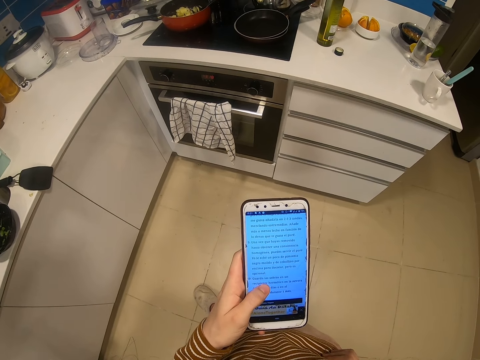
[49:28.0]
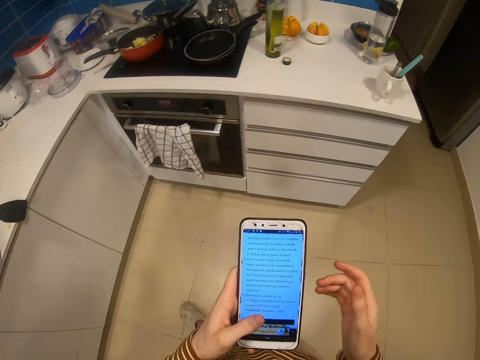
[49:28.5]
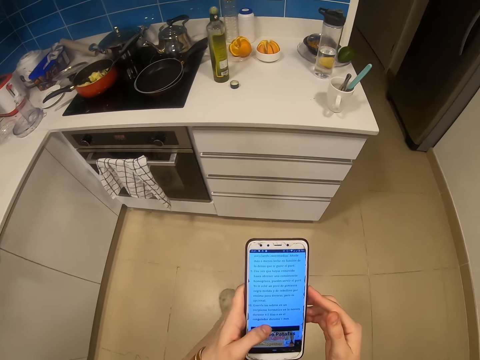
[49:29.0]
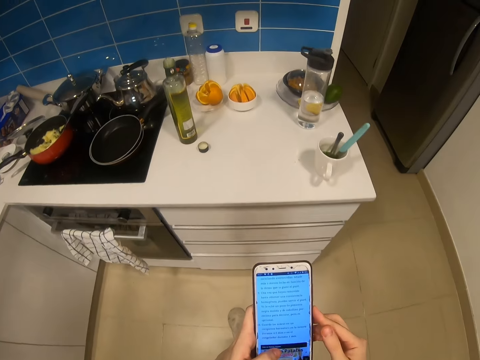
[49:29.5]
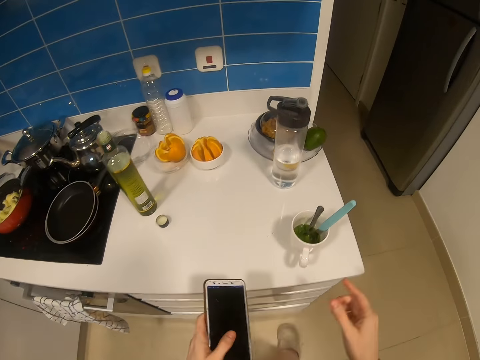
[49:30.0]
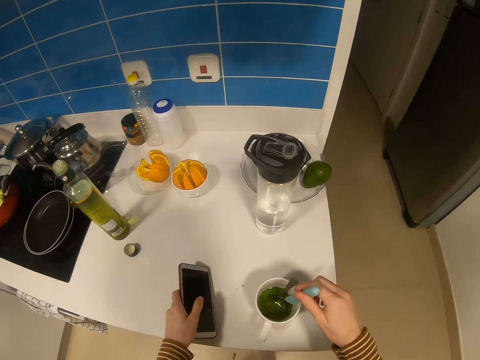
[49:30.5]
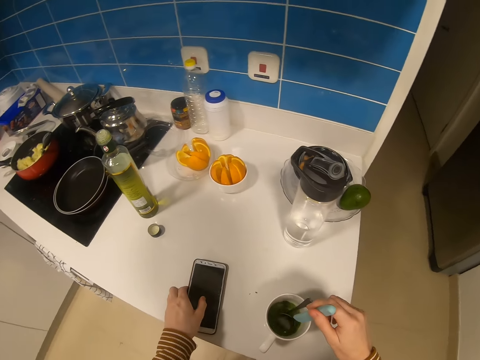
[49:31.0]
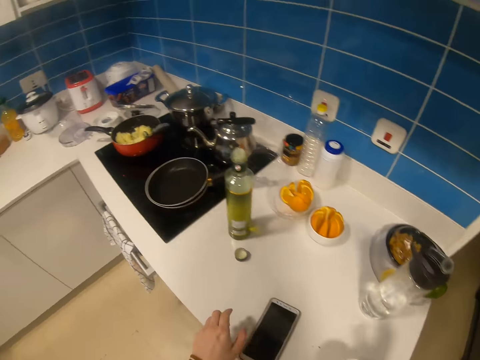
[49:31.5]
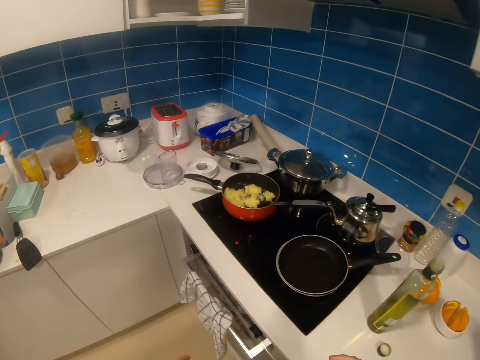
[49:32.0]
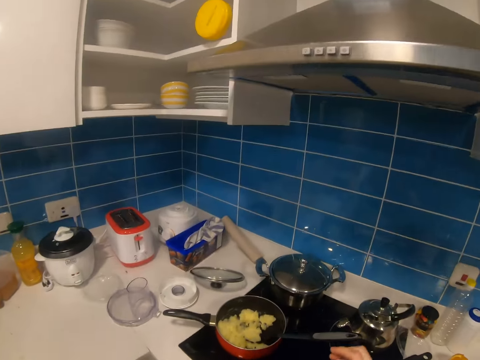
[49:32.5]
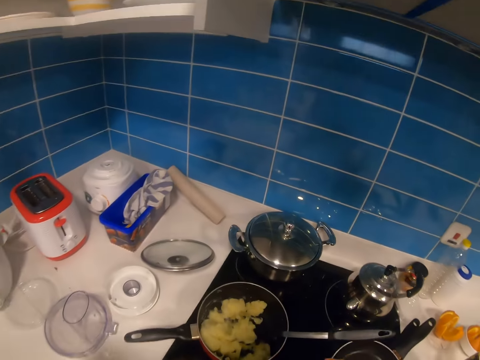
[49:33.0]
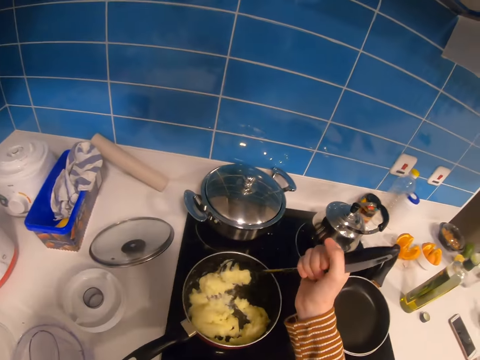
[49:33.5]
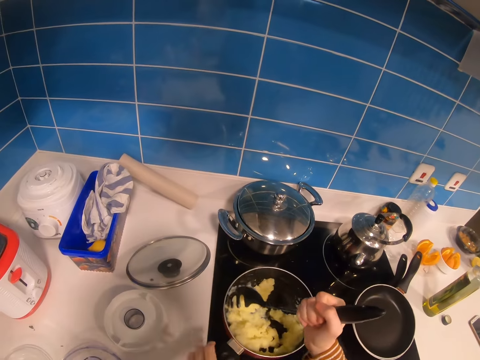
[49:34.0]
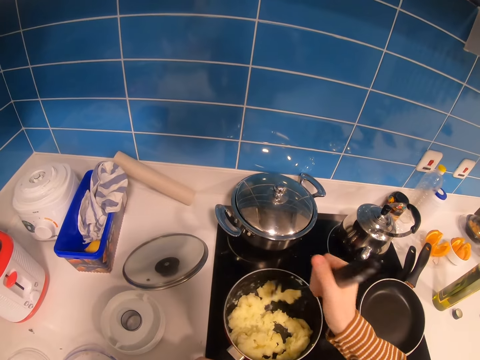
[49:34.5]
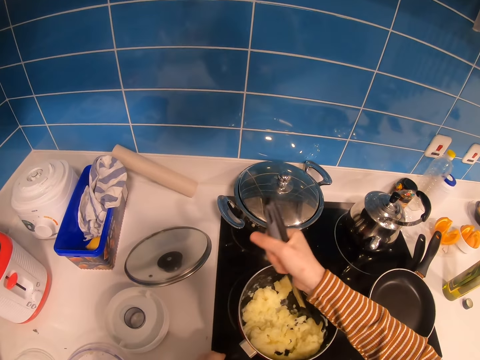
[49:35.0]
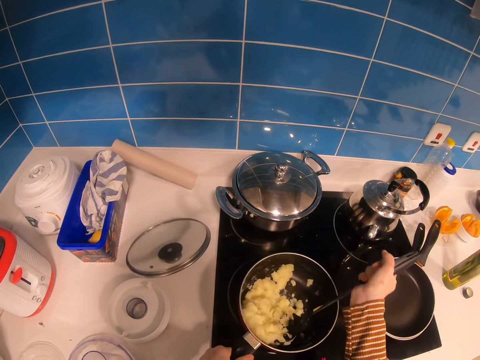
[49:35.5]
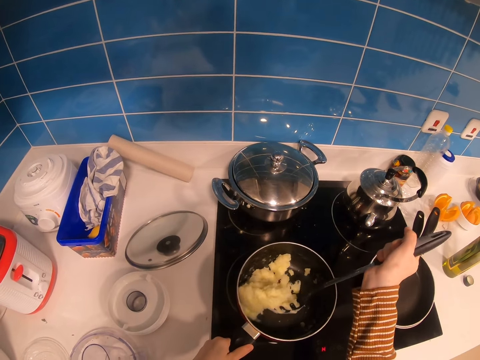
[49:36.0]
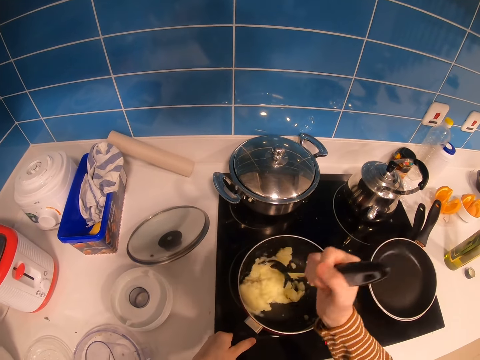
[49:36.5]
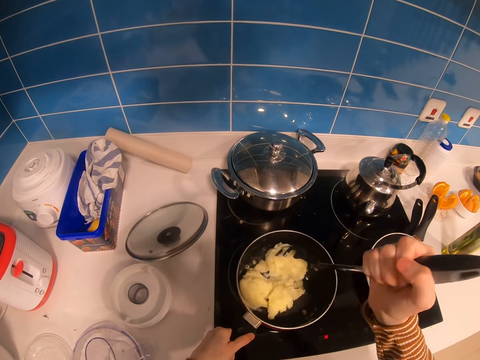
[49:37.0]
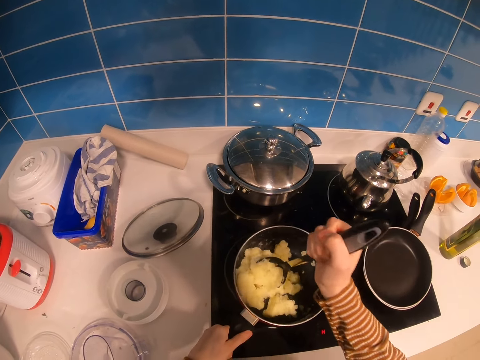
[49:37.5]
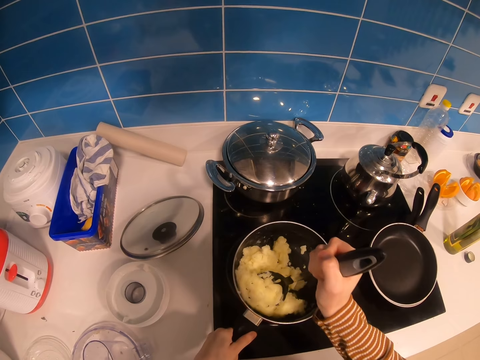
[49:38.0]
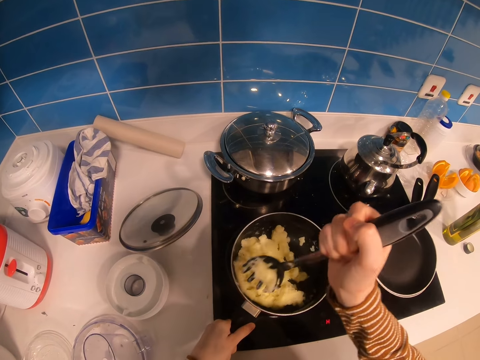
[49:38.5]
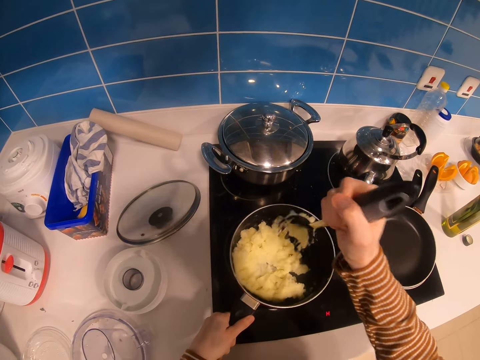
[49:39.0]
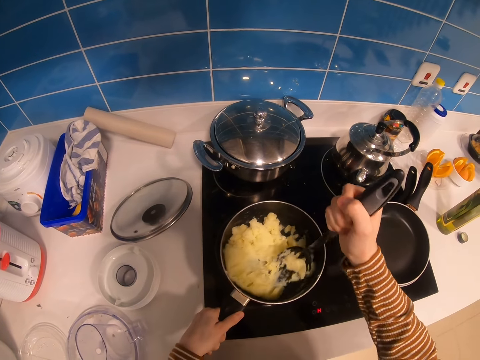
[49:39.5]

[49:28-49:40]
The camera wearer holds the phone with both hands. They pick up the spoon. They place the phone on the table. They touch the spoon in the cup with the right hand. They walk in the kitchen. They grab the spaghetti spoon. They smash food in the cooking pot. They stir the food with a smashing spoon.

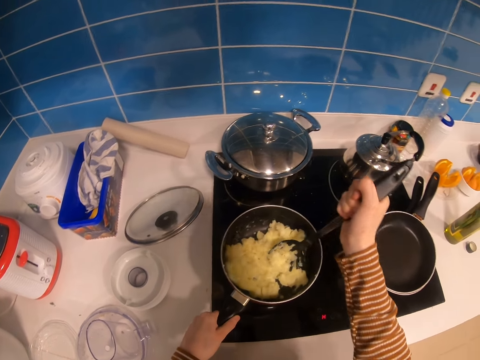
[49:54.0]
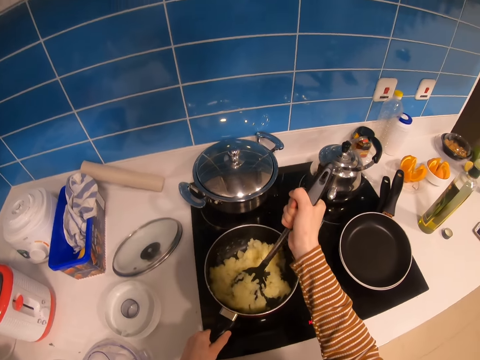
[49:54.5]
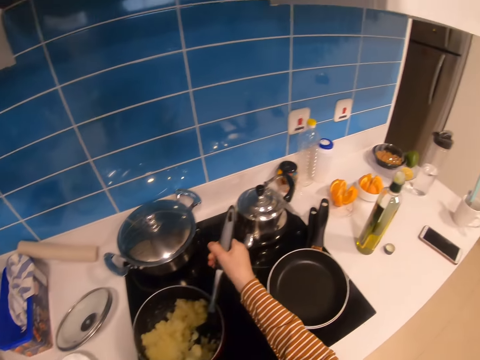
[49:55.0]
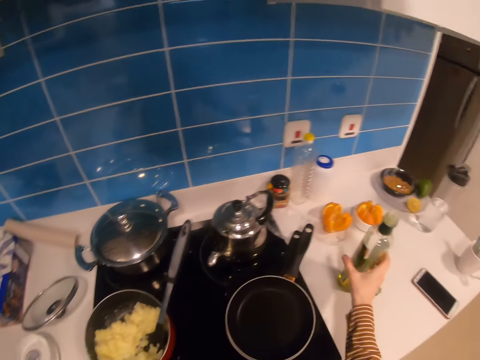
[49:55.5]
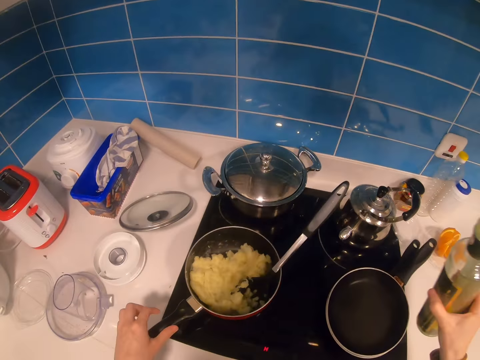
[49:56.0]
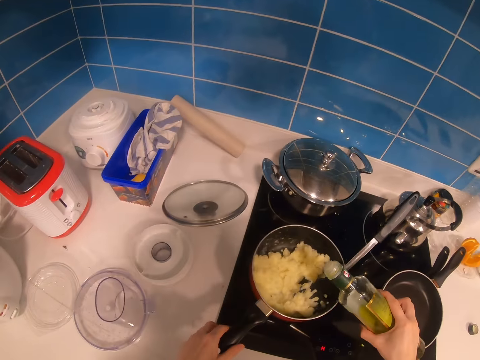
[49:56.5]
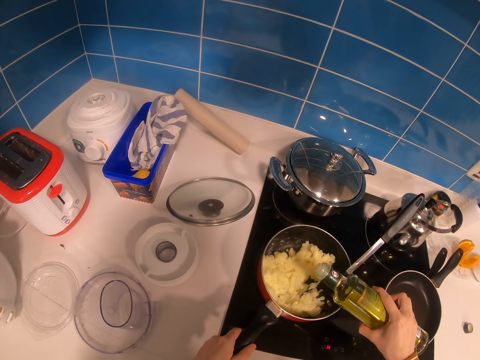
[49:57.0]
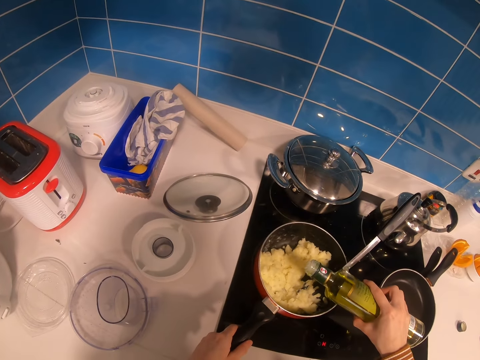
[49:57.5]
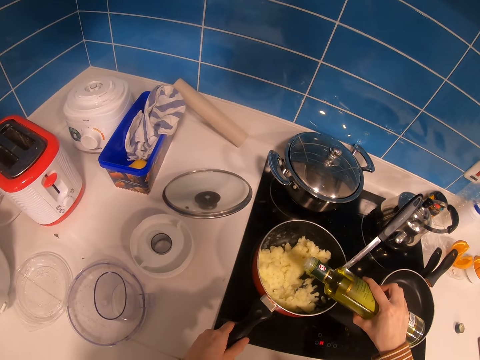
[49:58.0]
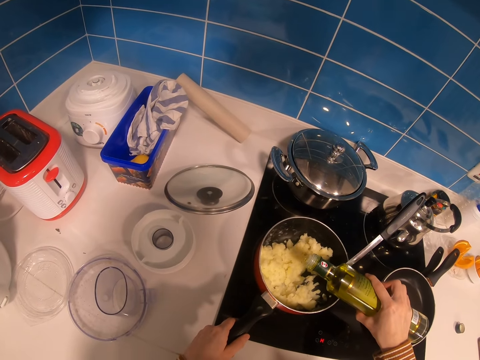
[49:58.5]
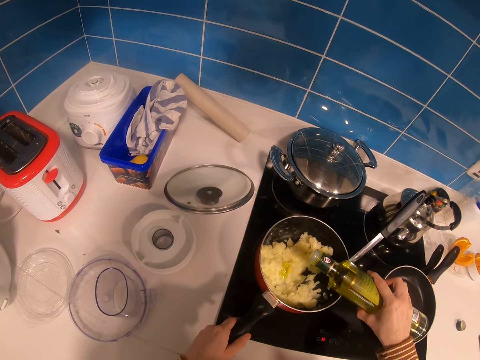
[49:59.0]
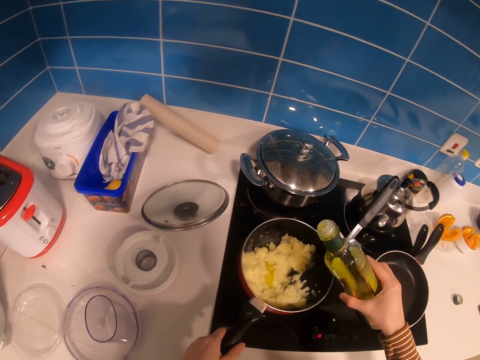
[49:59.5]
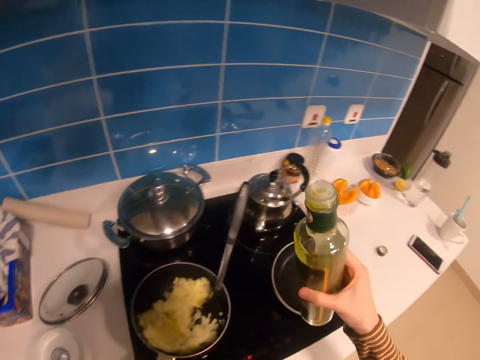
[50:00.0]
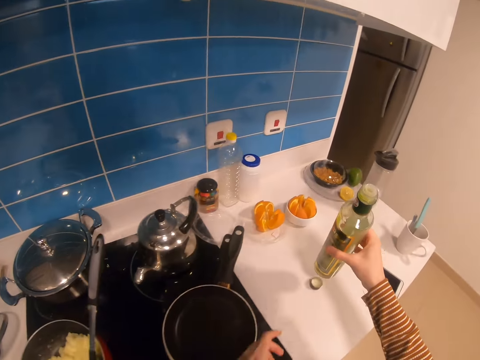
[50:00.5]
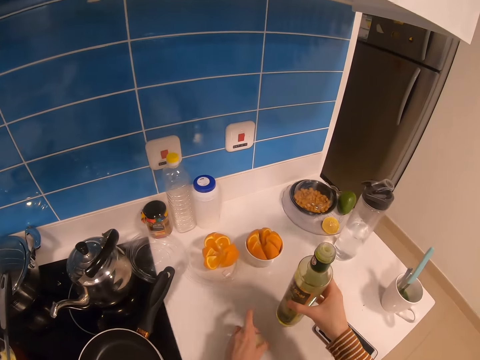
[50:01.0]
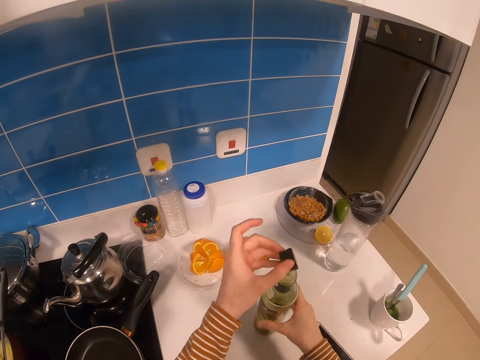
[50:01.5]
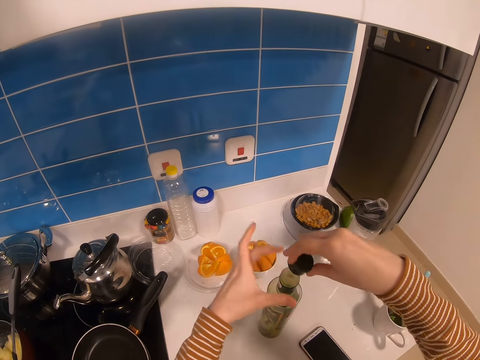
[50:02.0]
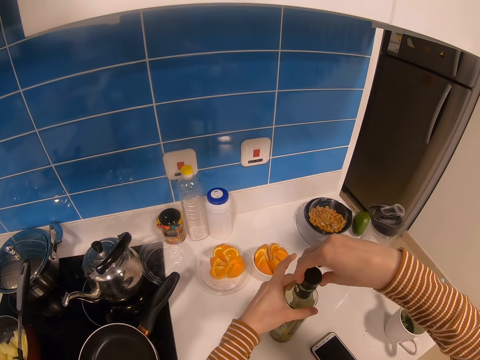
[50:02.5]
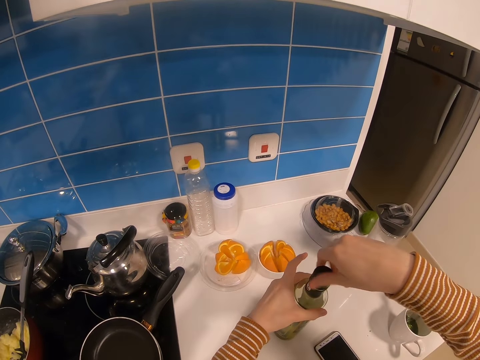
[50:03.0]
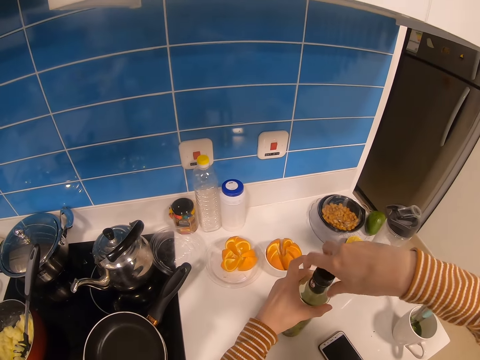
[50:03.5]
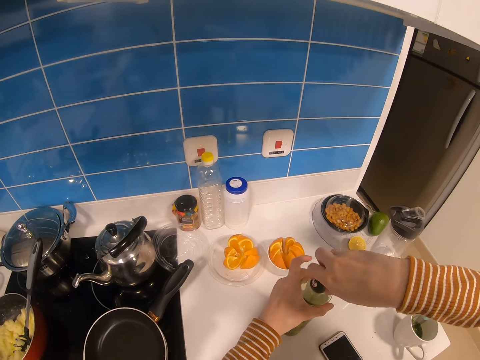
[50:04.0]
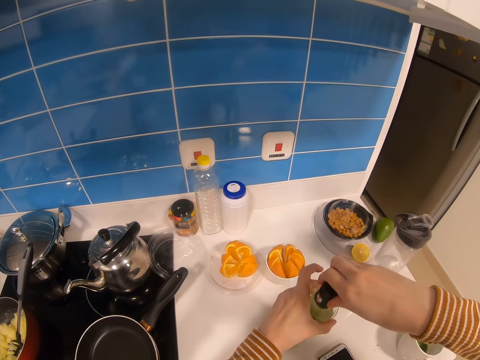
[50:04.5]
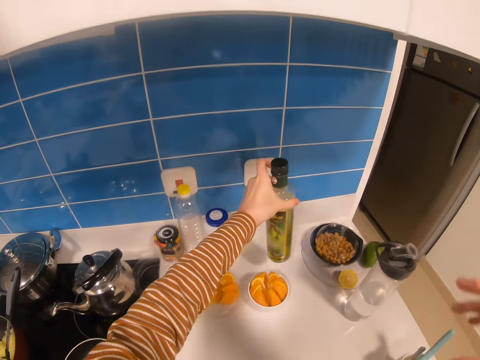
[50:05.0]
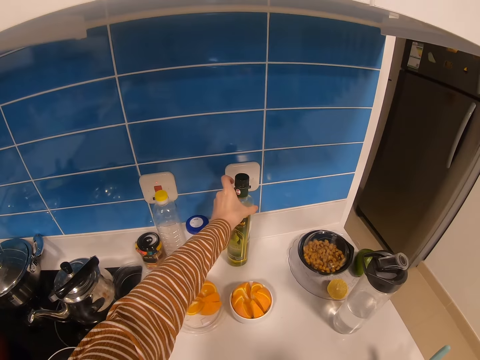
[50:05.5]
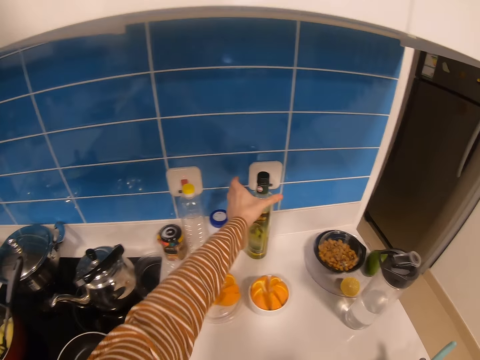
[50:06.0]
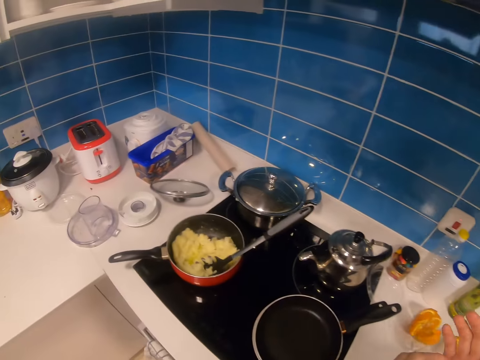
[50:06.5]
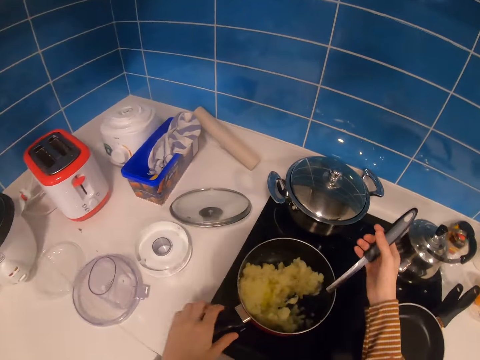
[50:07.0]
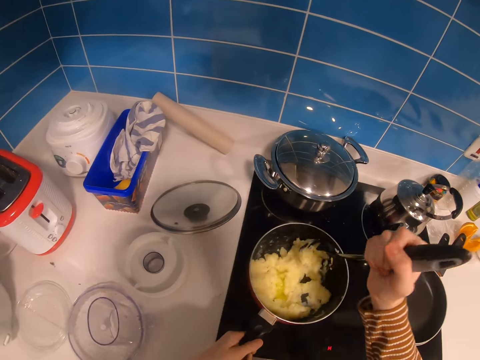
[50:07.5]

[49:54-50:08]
The camera wearer picks up the vinegar or oil from the cabinet. They add the vinegar on the food in the pan. They put the vinegar on the table. They close the vinegar bottle with the lid. They move the vinegar bottle on the cabinet. They stir the food in the cooking pot with the cooking stick.
